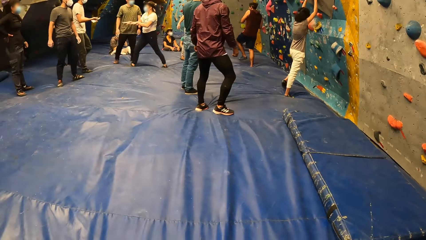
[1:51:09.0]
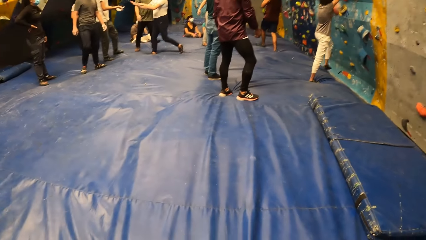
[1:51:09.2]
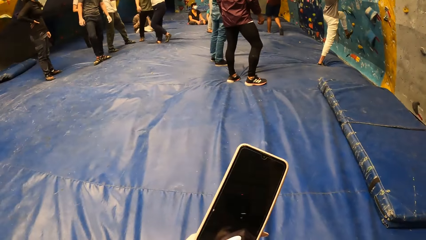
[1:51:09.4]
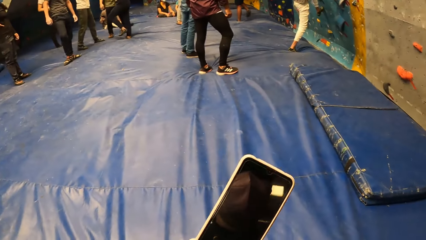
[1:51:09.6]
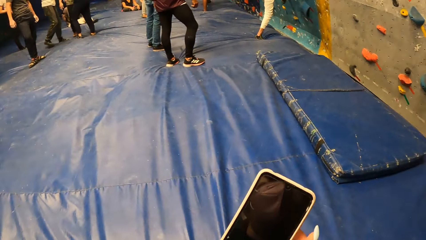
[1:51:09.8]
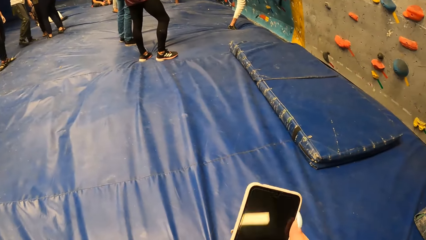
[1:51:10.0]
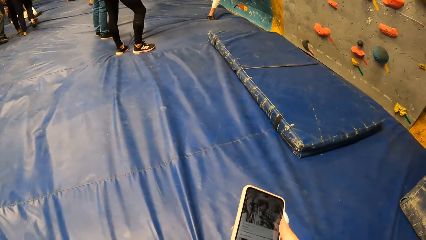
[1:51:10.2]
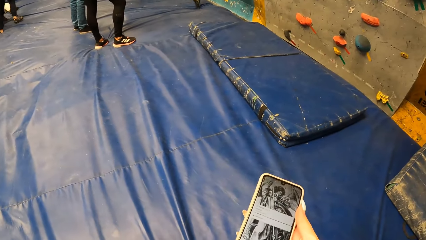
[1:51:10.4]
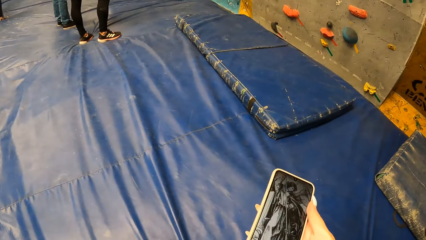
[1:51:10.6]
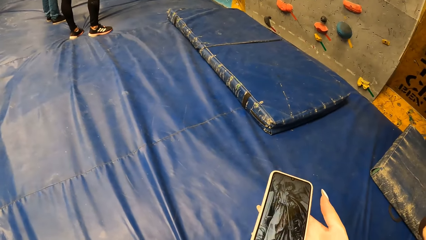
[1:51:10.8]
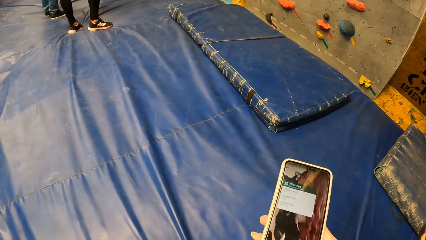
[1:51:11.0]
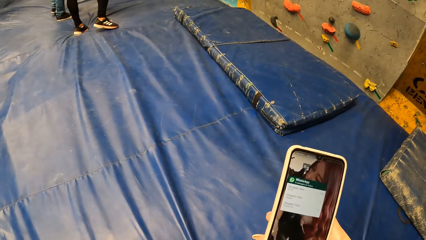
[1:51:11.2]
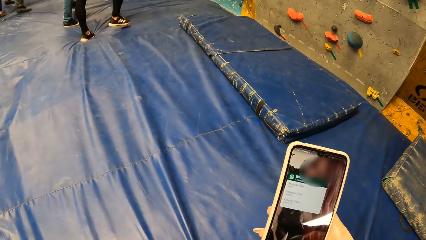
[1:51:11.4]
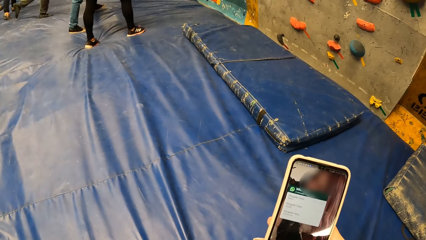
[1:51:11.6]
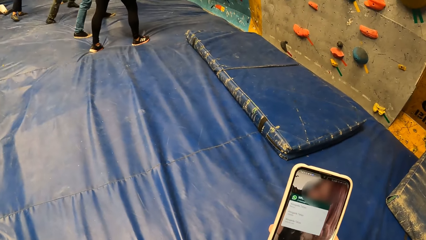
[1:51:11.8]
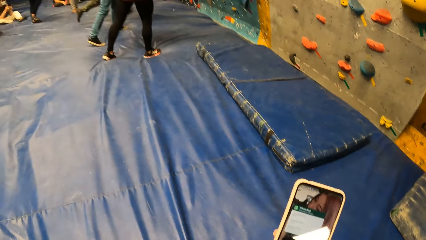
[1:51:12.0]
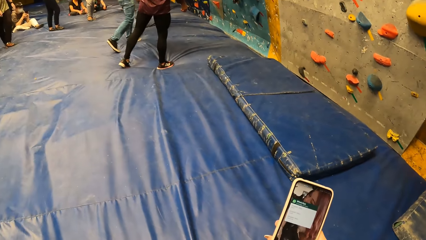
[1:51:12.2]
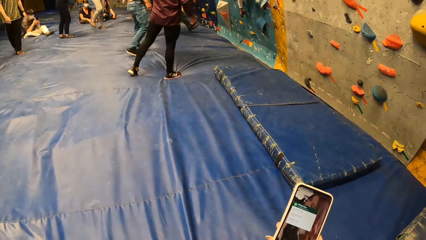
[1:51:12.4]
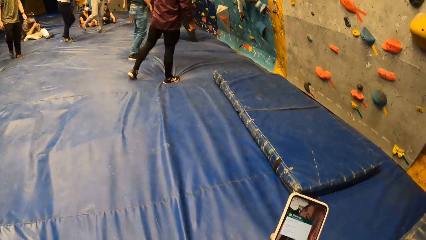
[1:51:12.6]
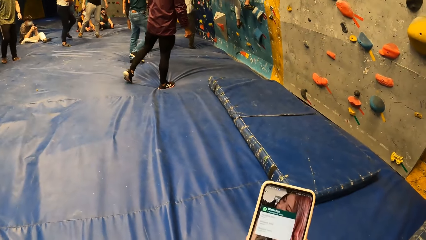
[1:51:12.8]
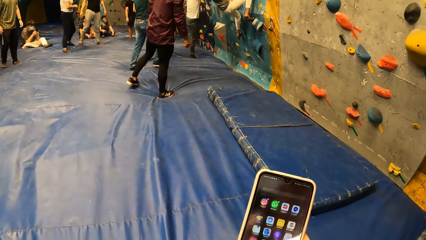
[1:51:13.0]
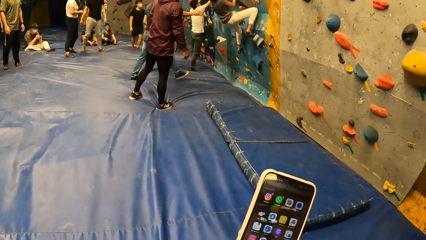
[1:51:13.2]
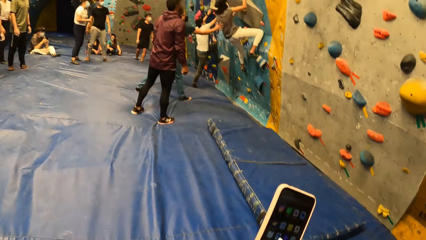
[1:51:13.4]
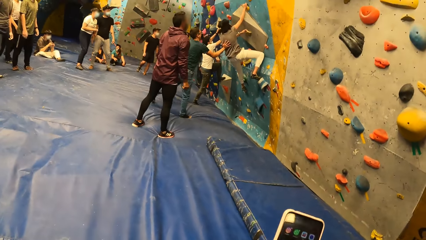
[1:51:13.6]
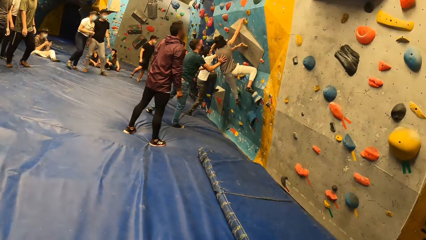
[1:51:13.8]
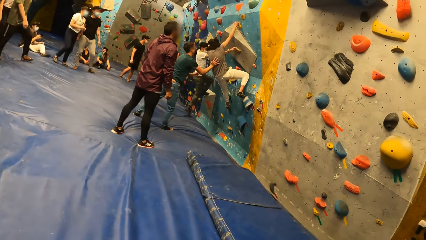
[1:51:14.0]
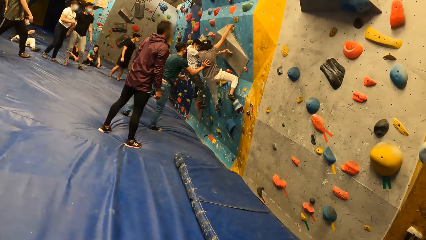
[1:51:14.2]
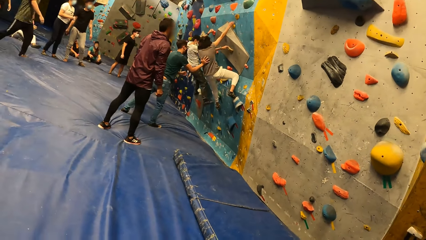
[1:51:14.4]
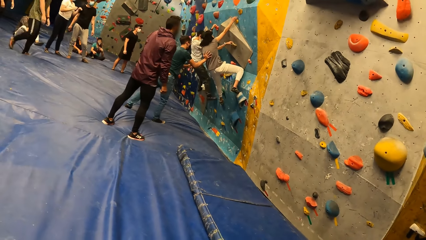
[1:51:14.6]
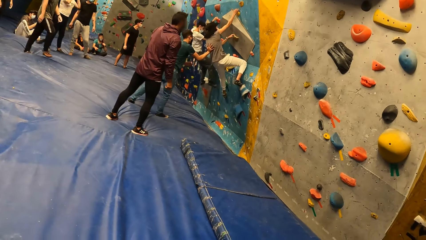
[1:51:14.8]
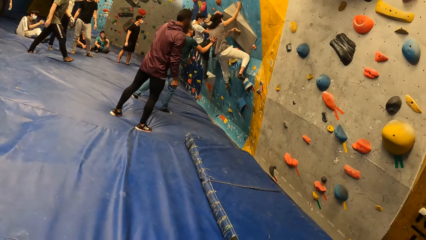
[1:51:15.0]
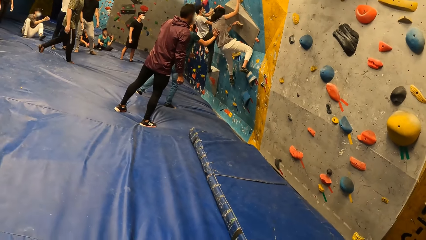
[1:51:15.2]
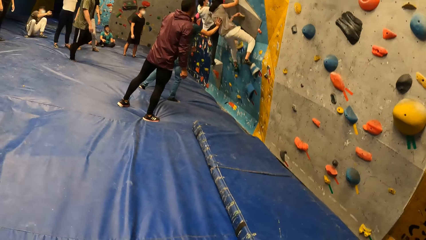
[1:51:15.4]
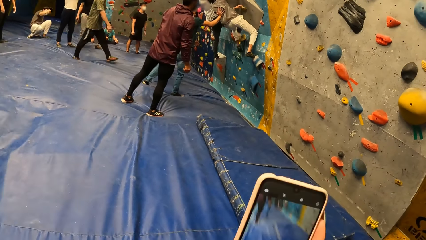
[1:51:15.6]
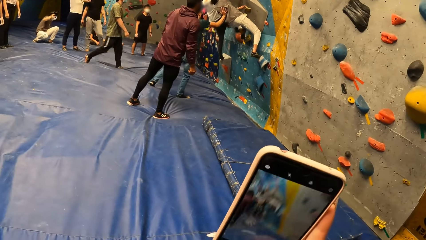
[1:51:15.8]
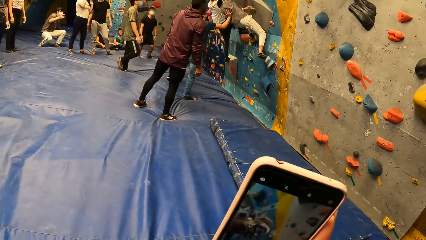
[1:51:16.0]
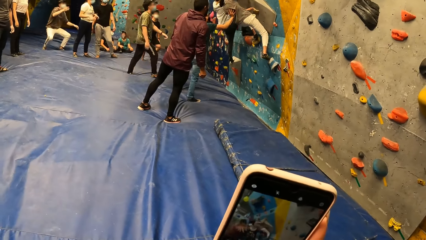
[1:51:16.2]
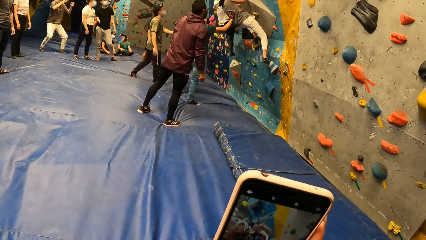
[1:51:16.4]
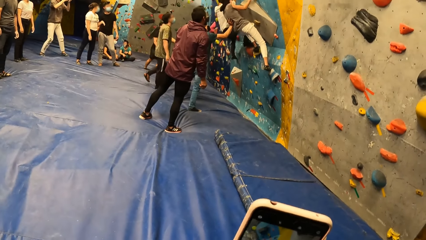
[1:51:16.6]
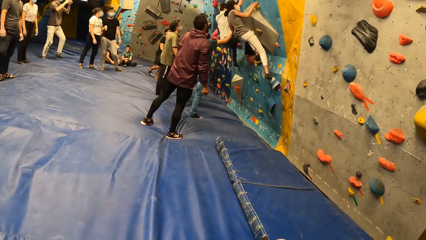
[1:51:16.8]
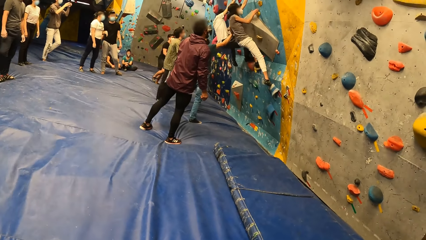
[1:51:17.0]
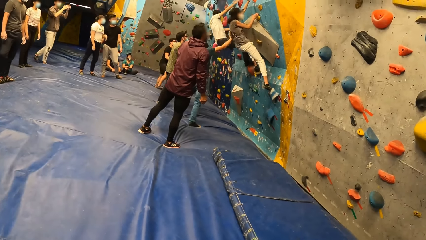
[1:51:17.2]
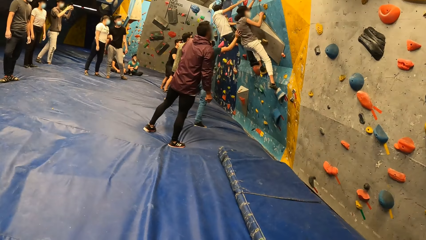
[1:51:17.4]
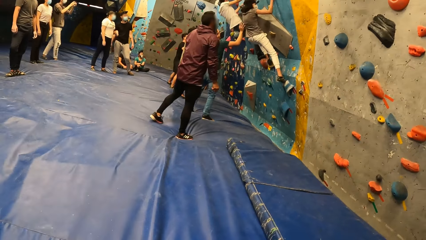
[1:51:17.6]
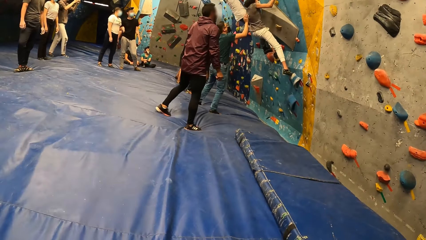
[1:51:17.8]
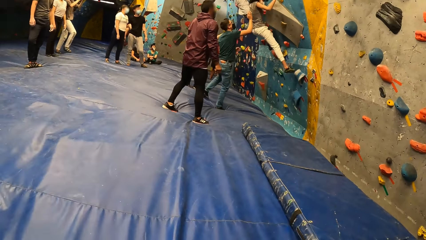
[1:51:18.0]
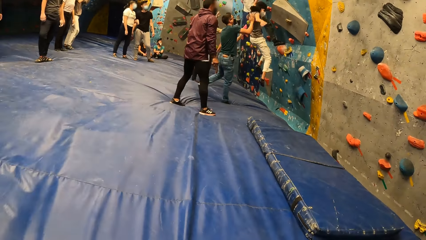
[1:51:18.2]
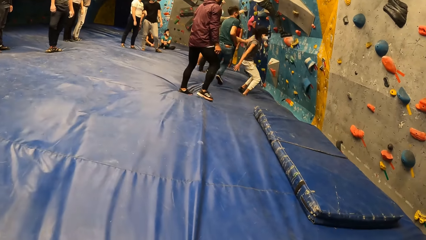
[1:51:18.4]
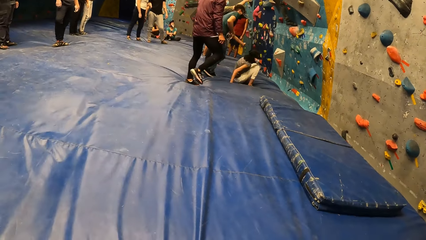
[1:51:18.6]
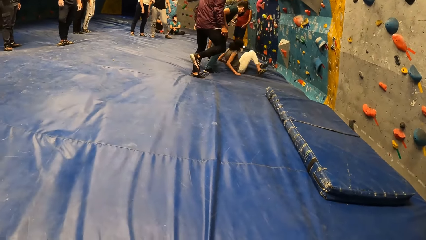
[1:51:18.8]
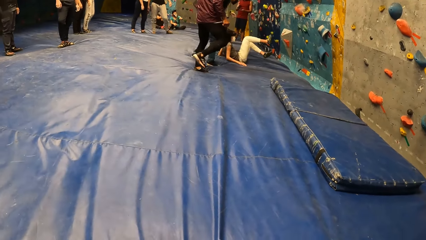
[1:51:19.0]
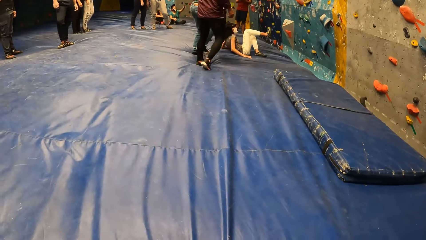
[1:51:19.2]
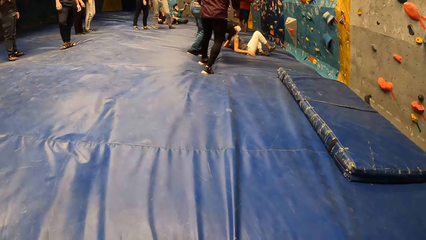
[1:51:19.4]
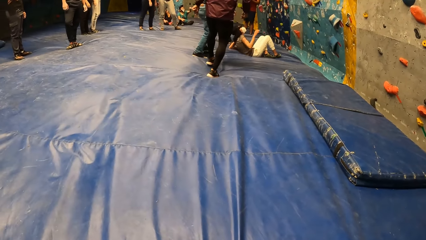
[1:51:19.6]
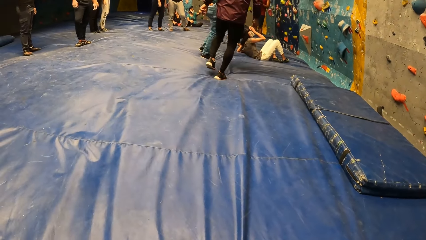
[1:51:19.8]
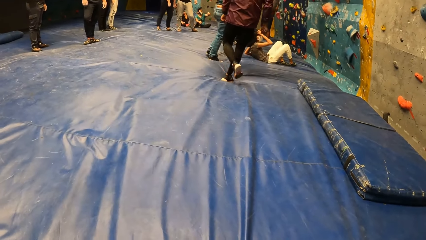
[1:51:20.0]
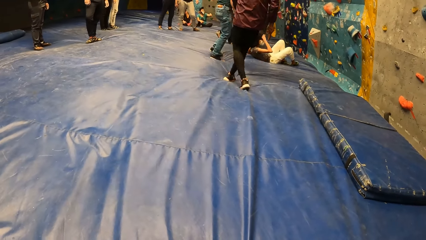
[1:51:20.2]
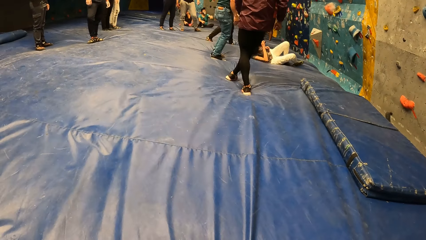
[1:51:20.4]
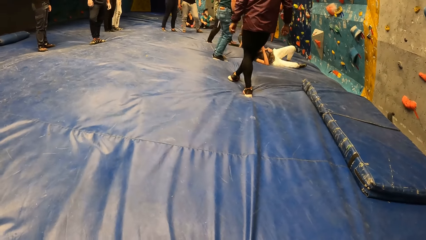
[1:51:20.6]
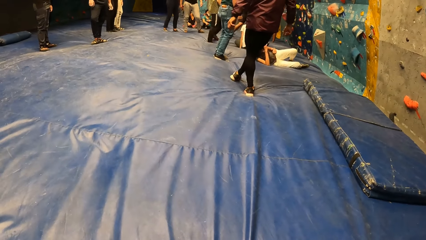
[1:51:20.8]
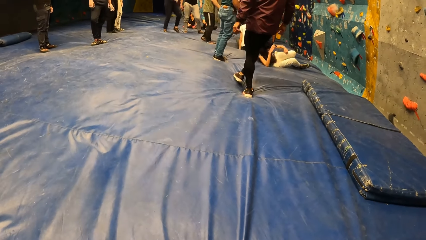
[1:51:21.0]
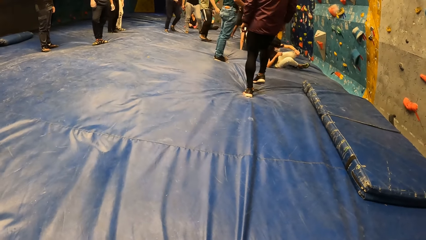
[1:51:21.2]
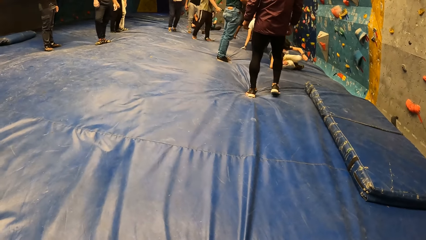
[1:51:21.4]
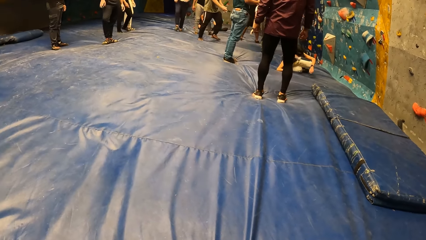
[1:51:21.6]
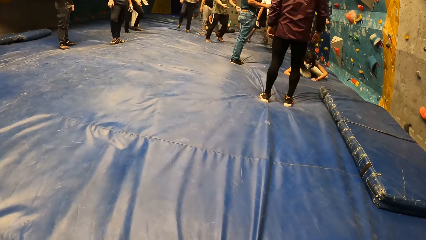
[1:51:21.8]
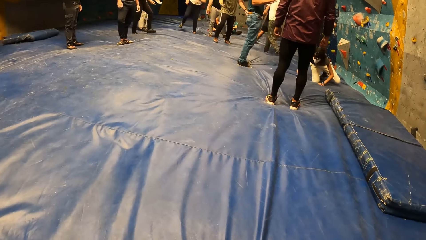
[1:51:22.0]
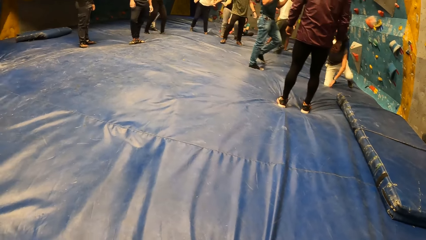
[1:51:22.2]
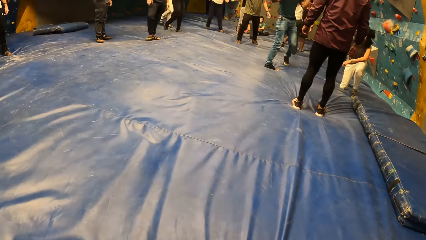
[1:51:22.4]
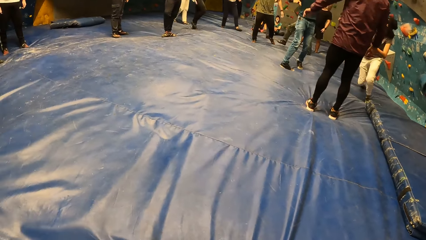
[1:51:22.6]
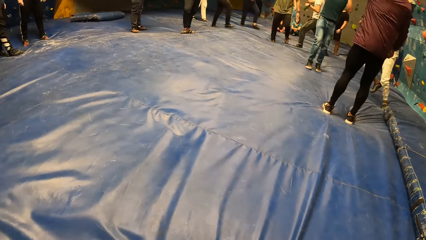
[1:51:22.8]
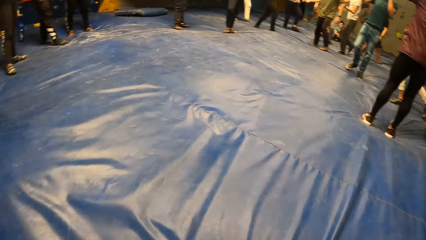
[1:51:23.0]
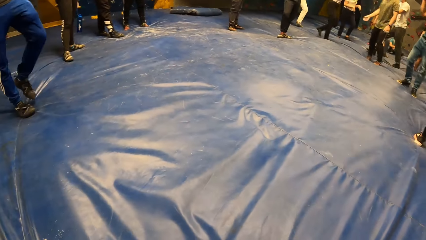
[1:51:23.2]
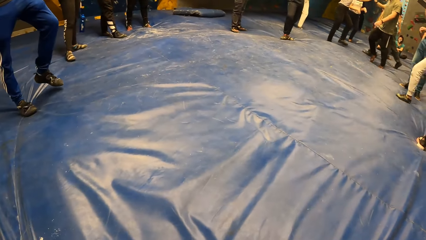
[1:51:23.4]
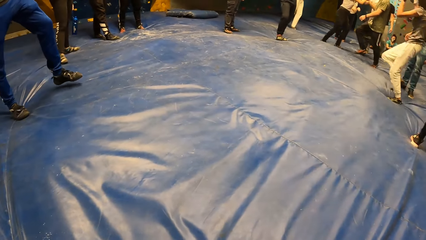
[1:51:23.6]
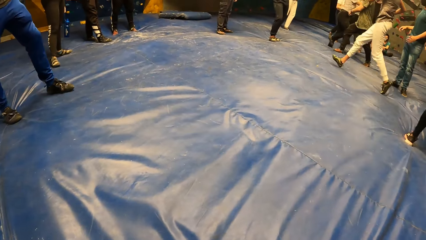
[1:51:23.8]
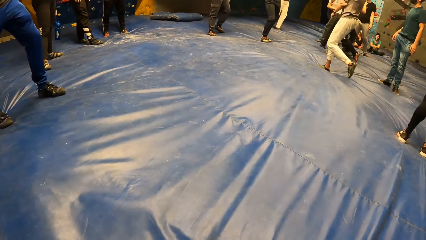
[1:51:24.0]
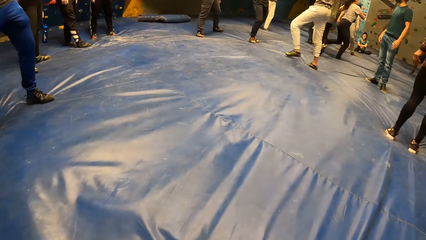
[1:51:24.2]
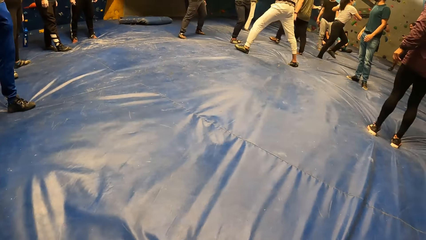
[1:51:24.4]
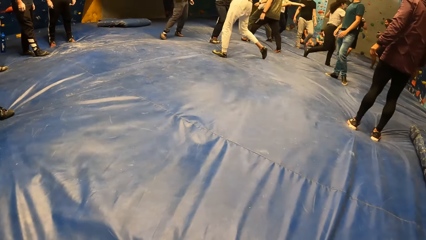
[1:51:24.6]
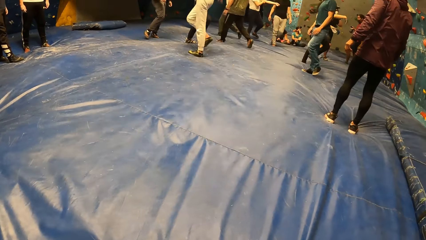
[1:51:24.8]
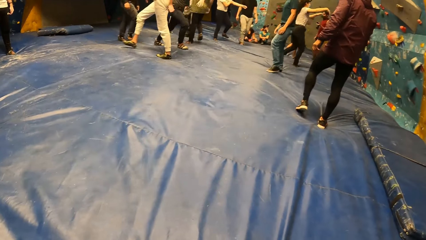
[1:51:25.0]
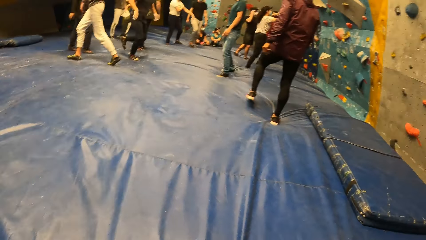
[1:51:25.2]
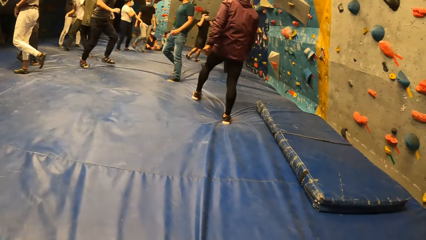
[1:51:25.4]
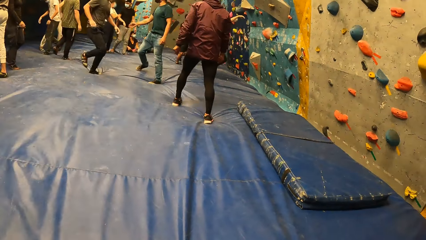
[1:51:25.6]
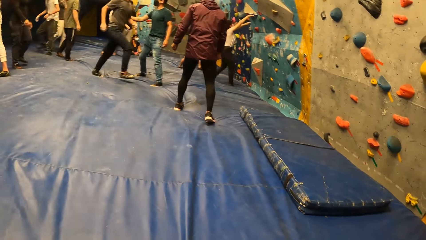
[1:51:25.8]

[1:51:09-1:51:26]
A woman climbs up the climbing wall with her hands on the climbing hold. The camera wearer holds a phone. A man supports the woman with his left hand on the back of the woman. The camera wearer holds the phone again. They look around. The woman jumps down from the climbing wall. The woman lands with her back on the floor.
